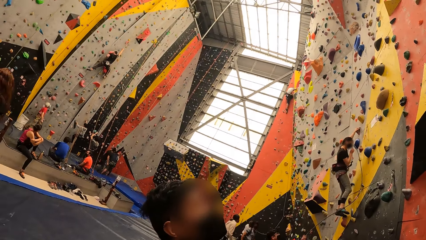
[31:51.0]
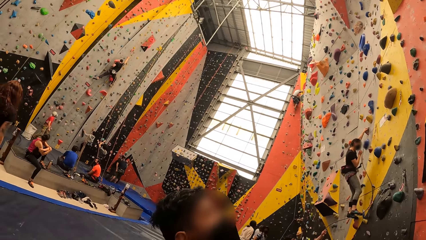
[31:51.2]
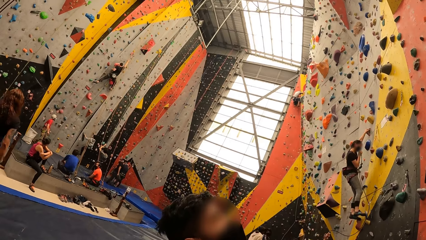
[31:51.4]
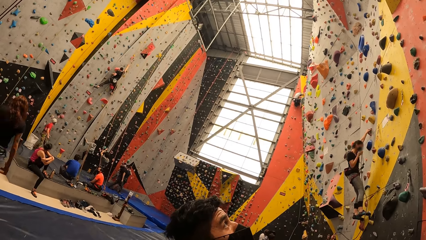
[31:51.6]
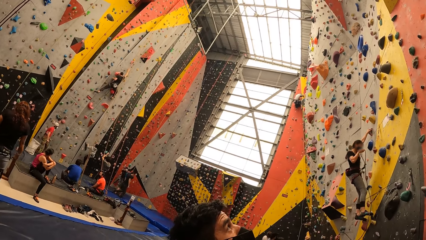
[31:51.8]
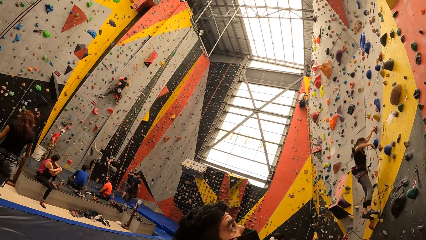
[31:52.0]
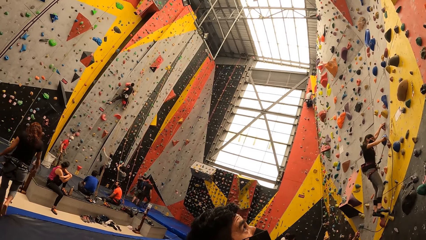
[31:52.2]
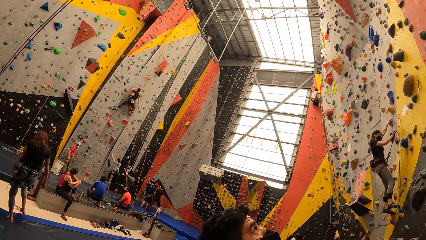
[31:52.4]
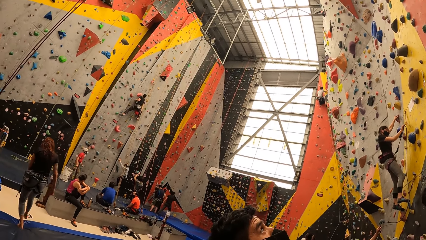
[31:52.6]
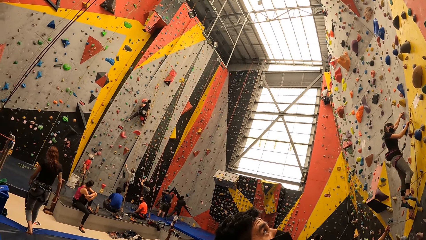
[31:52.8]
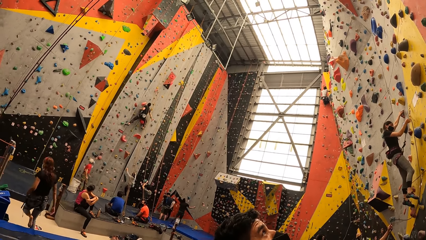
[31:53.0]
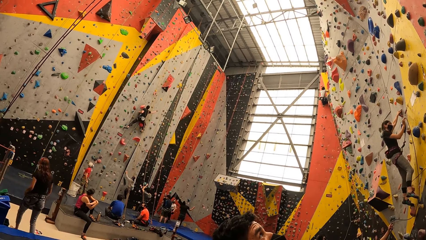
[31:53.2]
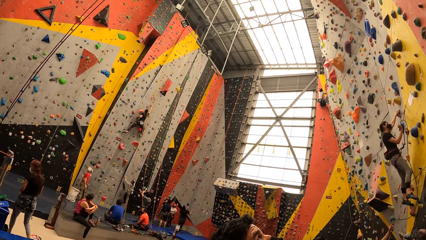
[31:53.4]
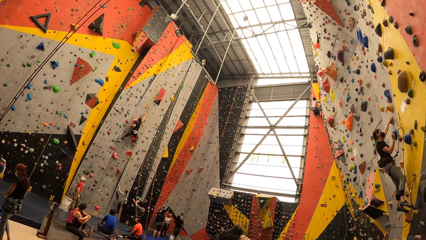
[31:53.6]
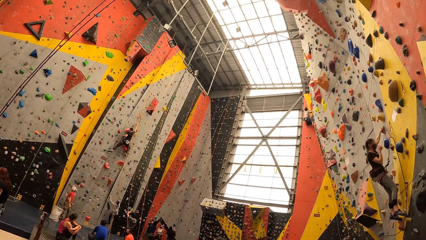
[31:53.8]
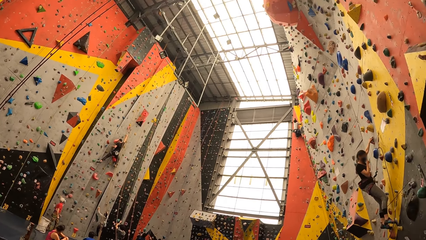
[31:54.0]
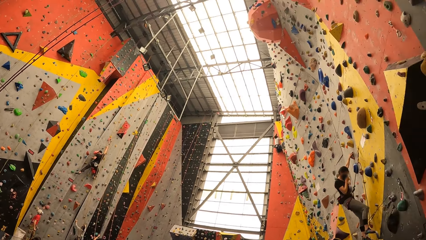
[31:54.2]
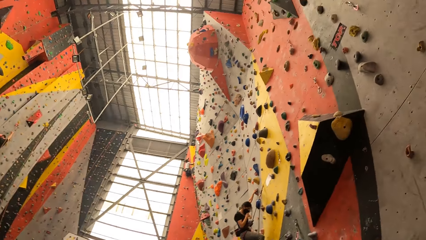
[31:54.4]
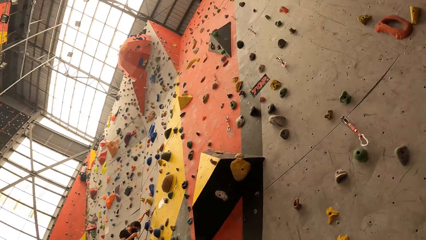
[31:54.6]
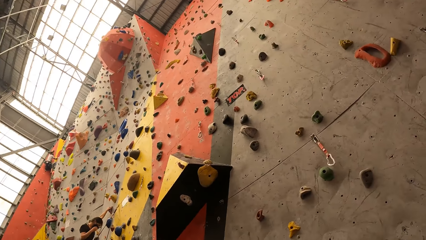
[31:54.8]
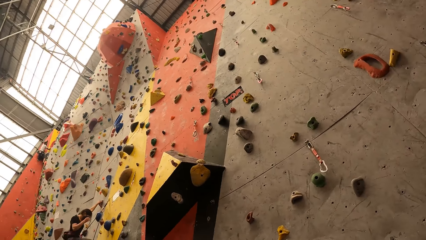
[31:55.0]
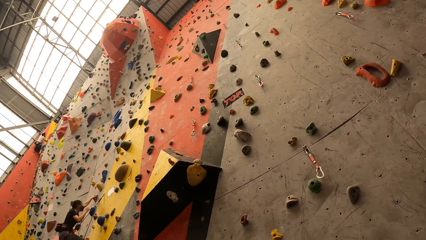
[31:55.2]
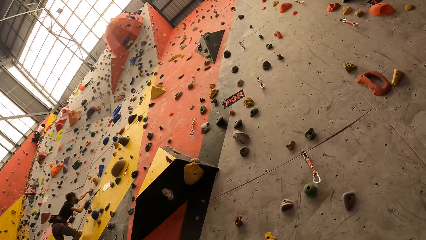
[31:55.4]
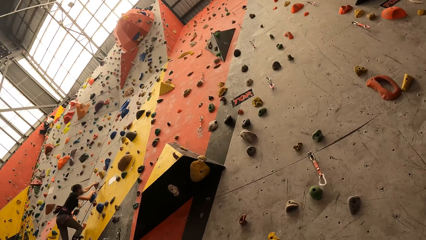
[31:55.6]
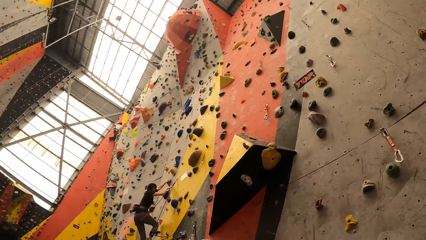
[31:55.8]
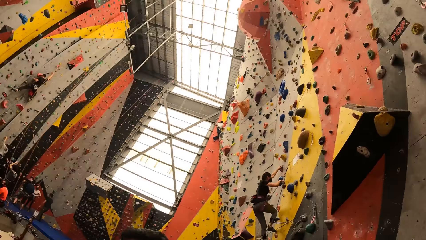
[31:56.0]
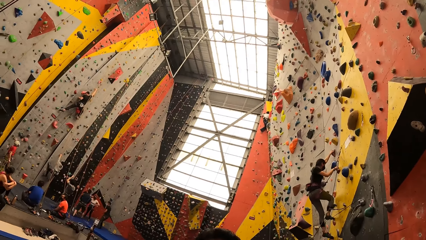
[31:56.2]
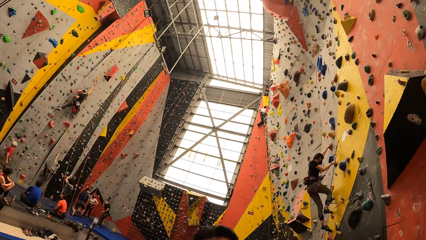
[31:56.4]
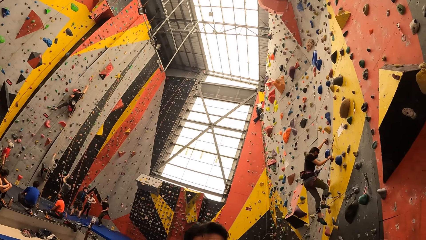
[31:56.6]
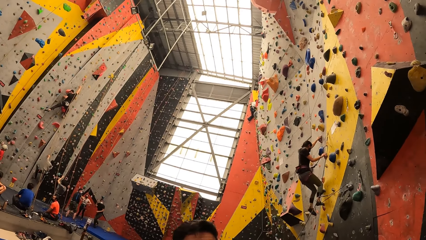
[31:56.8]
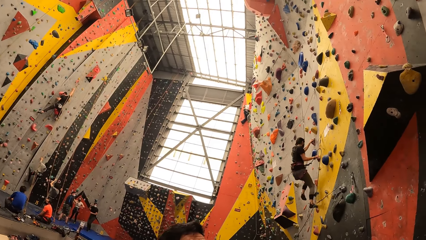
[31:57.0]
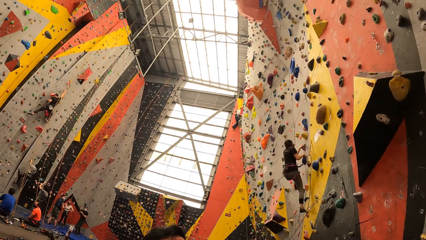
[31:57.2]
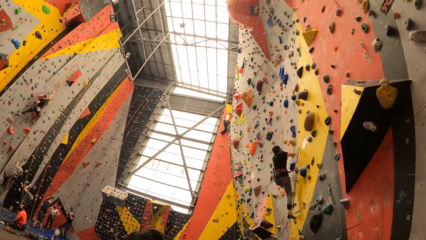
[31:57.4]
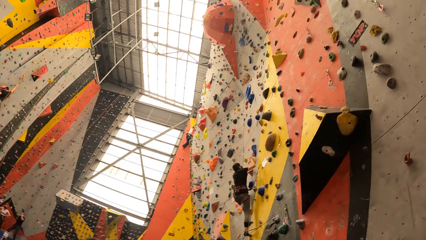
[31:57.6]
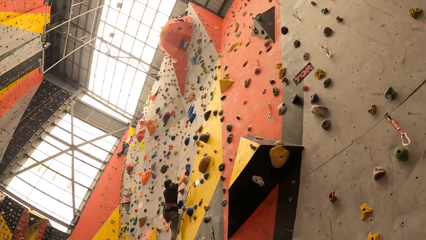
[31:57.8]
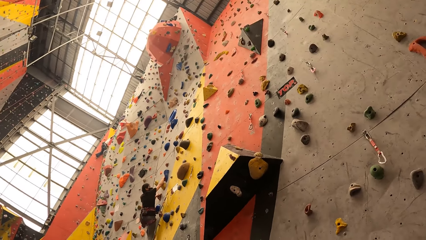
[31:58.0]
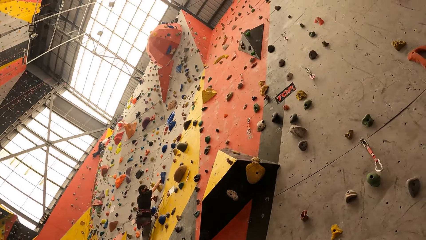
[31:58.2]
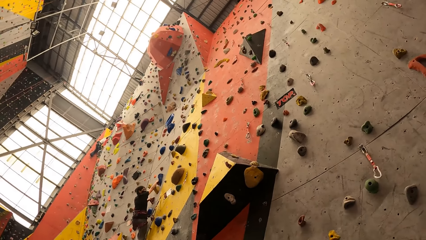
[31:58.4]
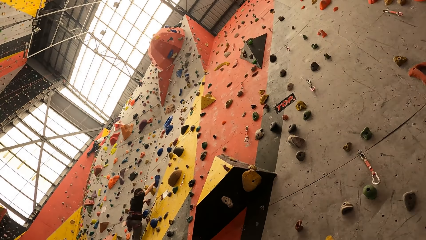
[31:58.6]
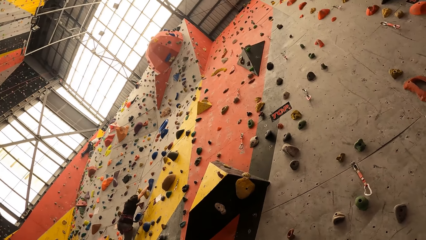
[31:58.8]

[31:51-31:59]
The camera wearer looks around the indoor rock climbing wall.

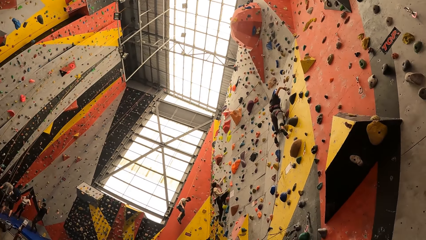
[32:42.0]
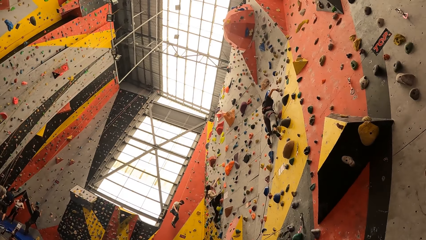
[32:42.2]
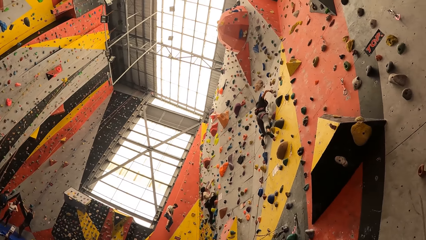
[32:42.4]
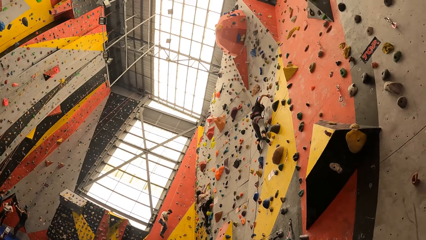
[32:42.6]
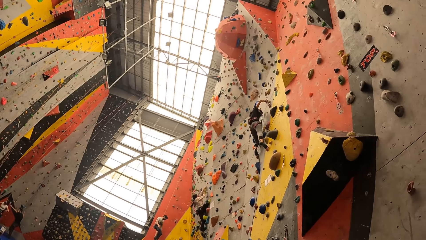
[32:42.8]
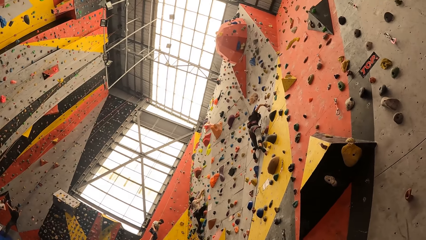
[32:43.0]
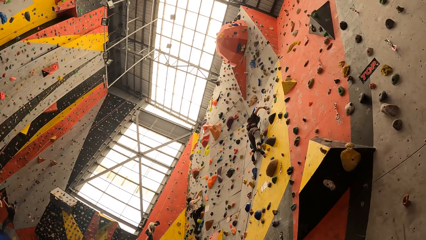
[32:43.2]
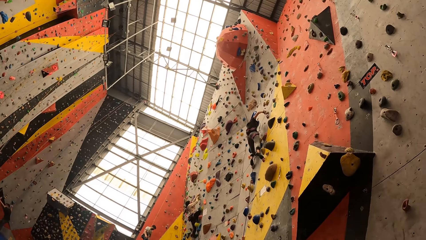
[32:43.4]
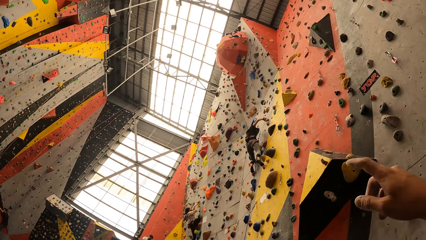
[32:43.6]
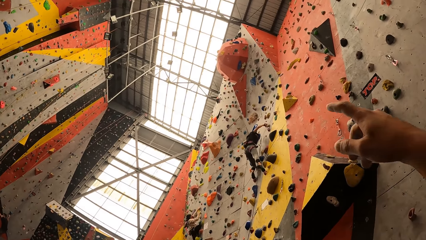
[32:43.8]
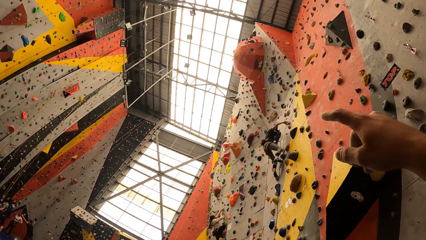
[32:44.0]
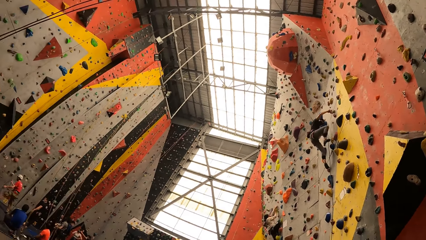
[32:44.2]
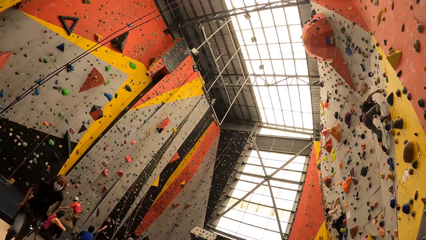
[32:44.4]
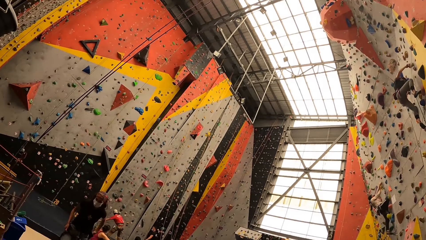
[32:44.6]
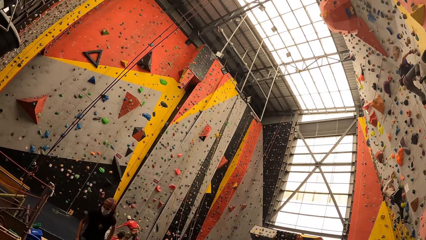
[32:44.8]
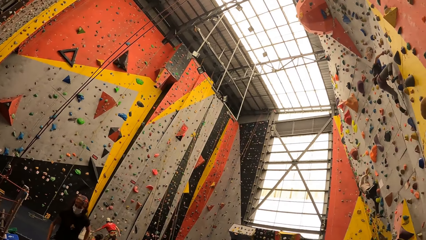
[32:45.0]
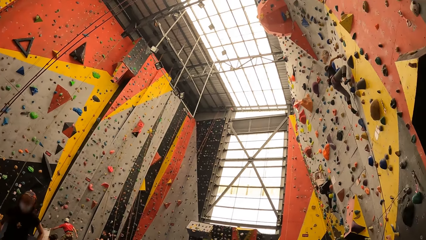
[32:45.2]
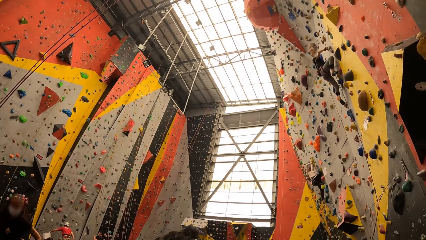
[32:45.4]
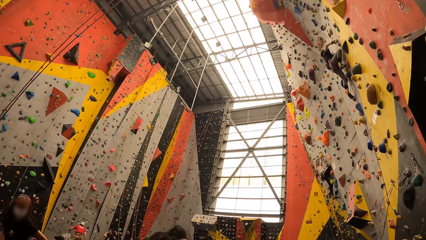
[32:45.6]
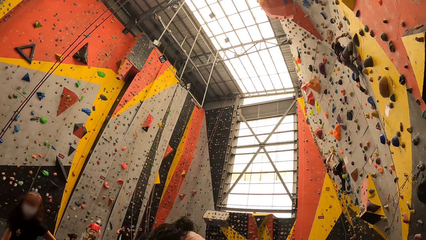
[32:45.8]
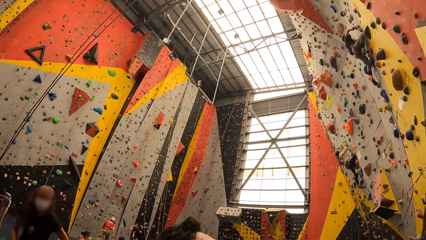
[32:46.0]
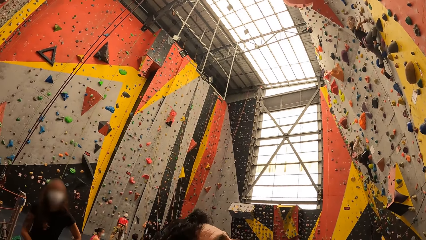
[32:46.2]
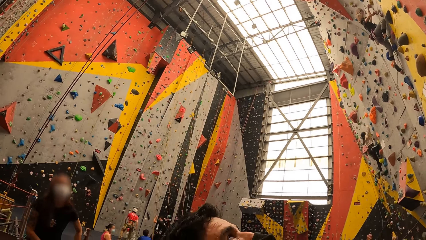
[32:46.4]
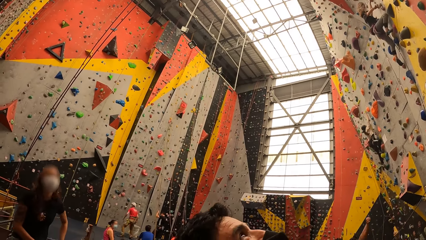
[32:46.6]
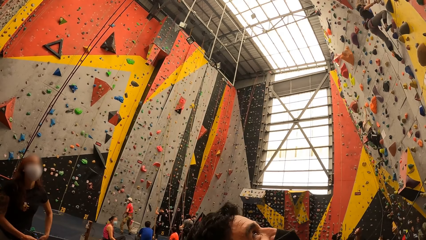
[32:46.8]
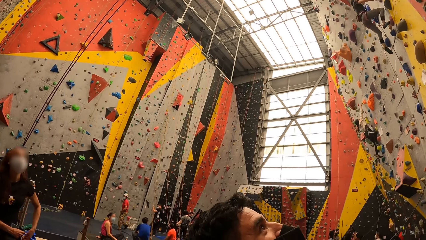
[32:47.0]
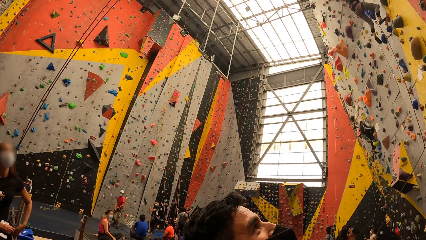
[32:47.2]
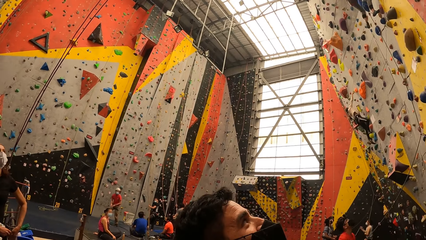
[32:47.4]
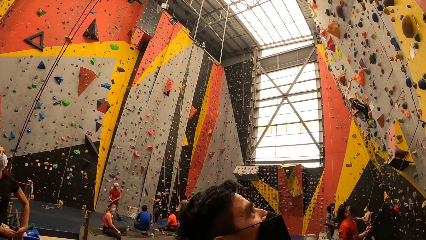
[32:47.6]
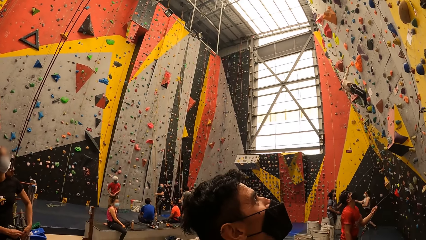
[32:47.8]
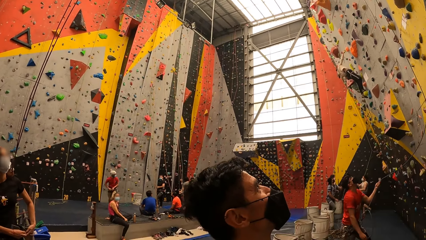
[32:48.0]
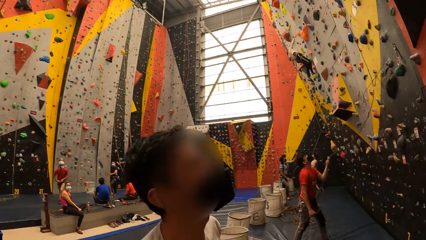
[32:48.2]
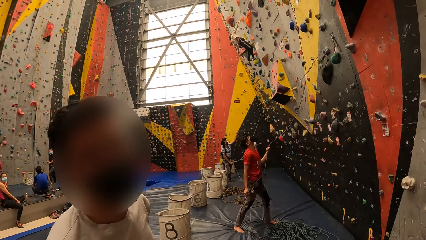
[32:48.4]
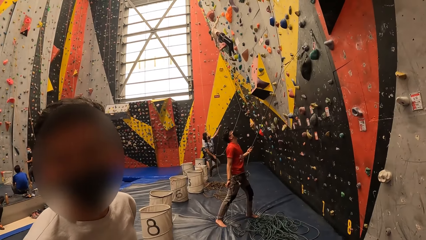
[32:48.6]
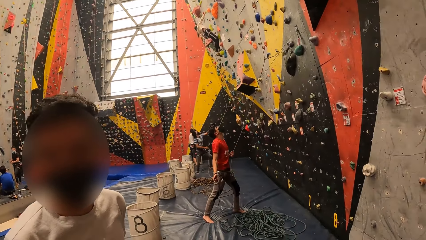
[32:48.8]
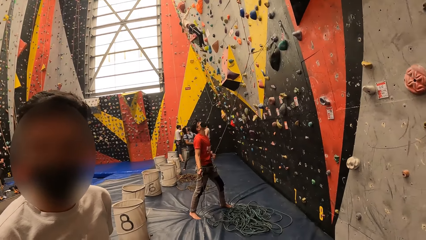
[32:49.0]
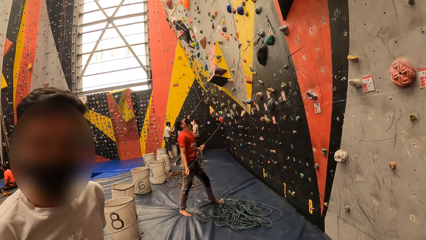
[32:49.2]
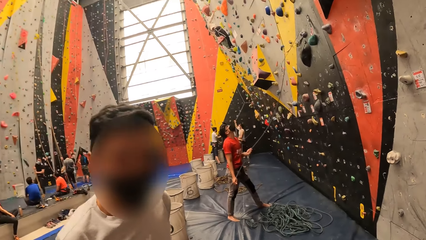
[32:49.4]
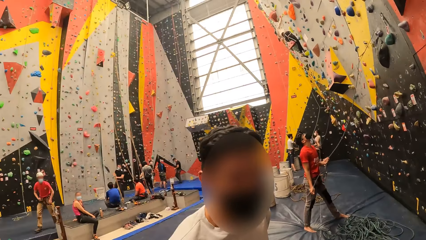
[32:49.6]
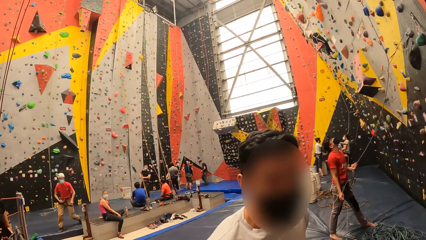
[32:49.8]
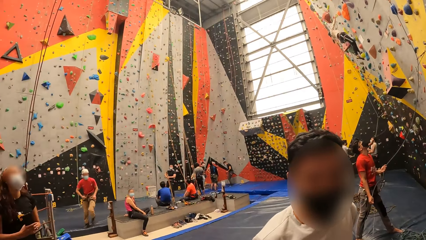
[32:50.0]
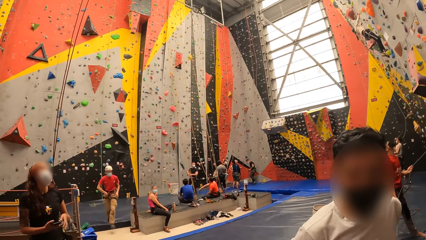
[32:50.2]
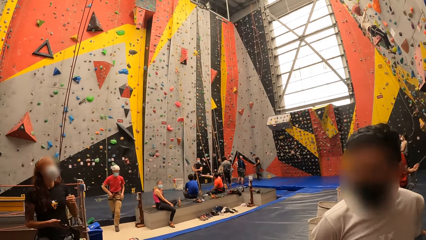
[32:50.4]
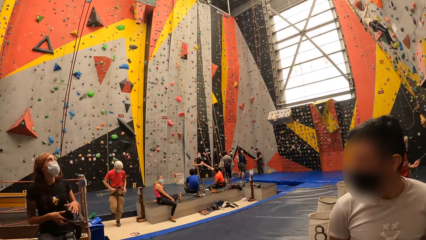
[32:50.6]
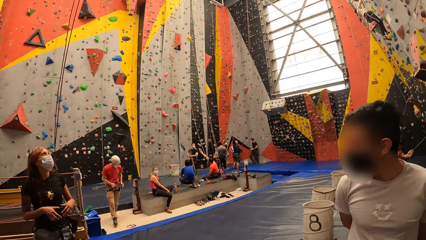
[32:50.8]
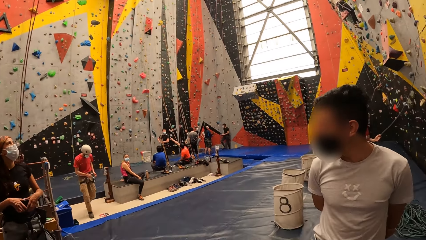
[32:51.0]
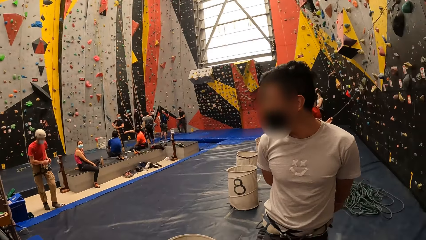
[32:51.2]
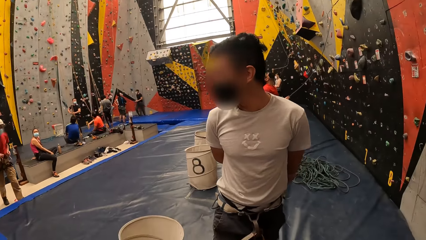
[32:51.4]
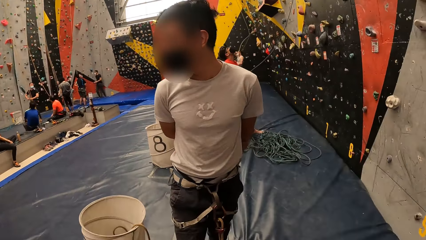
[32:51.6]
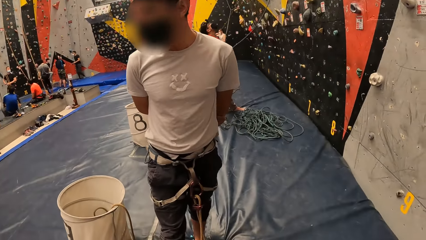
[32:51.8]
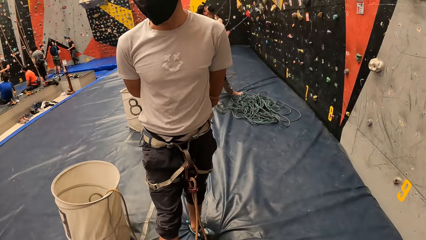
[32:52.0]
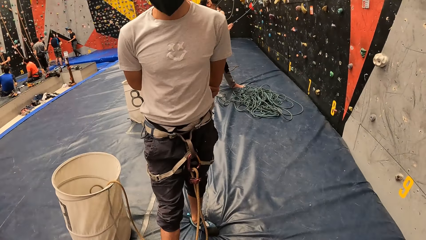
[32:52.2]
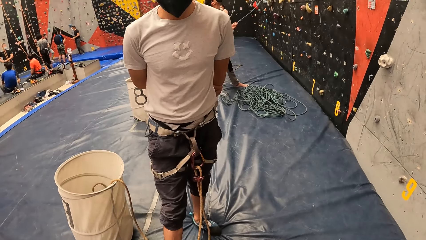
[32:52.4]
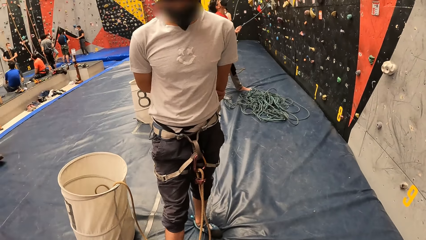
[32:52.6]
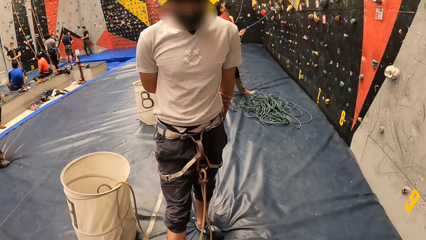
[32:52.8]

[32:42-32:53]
The camera wearer dialogues with a man. The man interacts with the camera wearer. The camera wearer looks around.
